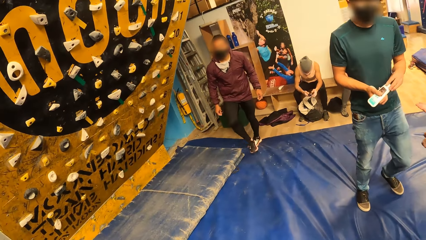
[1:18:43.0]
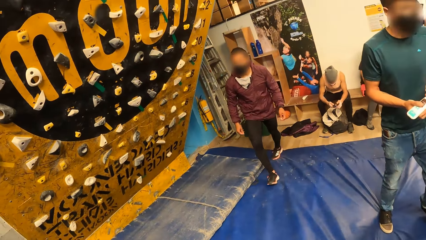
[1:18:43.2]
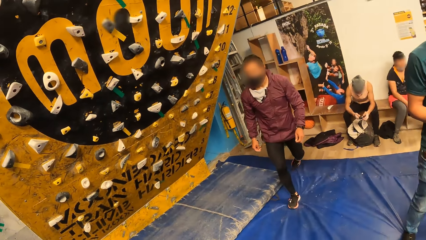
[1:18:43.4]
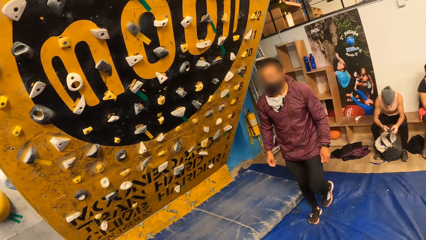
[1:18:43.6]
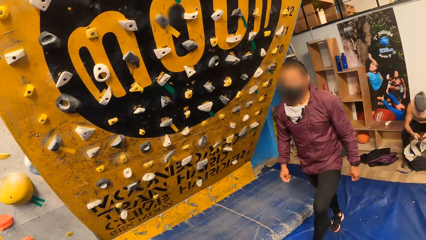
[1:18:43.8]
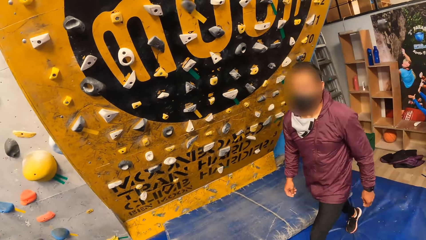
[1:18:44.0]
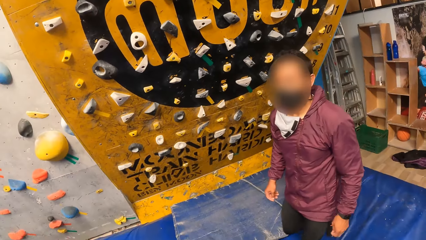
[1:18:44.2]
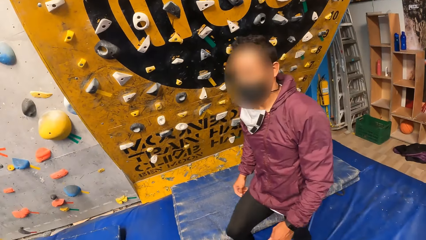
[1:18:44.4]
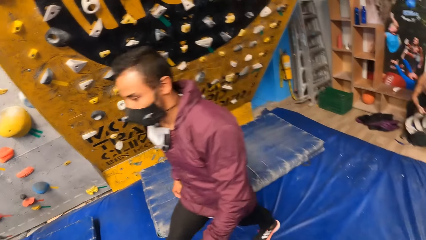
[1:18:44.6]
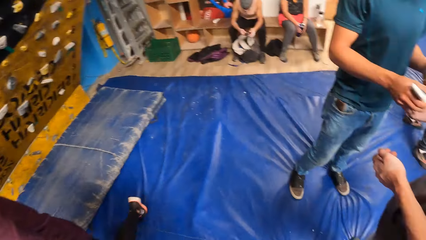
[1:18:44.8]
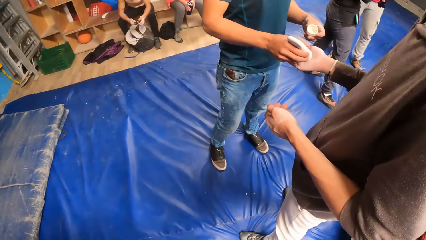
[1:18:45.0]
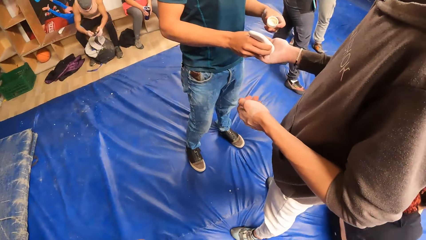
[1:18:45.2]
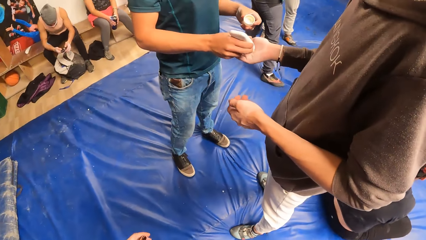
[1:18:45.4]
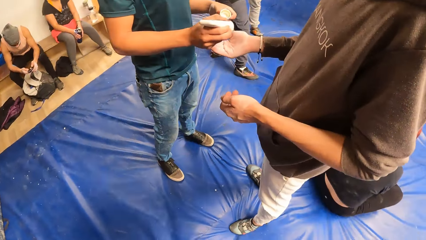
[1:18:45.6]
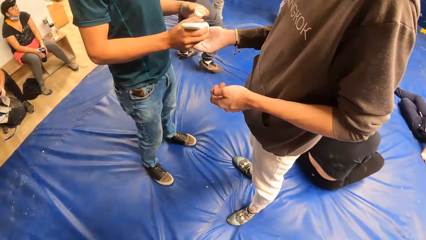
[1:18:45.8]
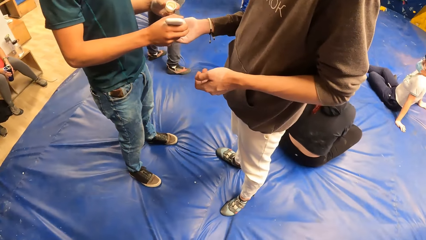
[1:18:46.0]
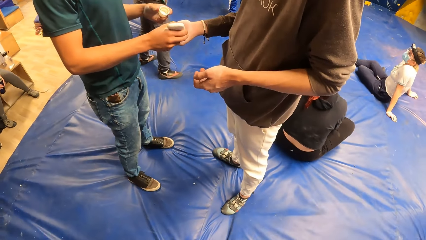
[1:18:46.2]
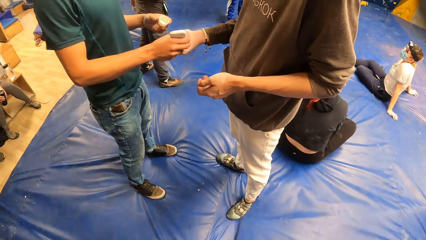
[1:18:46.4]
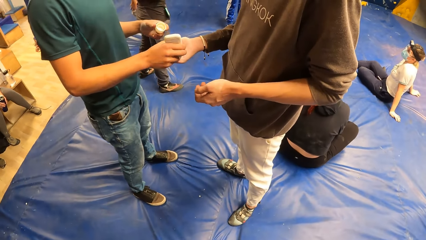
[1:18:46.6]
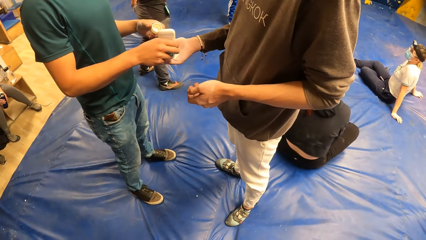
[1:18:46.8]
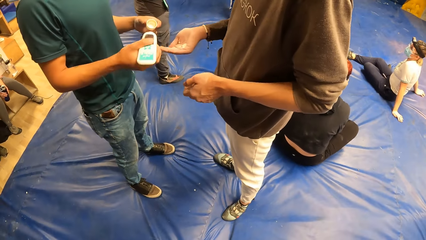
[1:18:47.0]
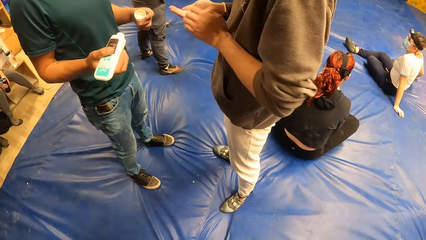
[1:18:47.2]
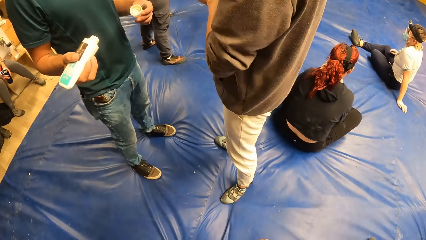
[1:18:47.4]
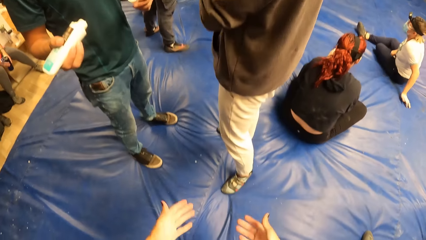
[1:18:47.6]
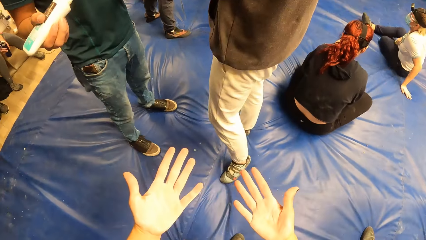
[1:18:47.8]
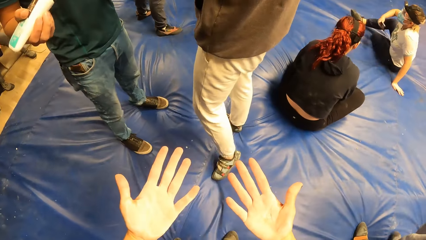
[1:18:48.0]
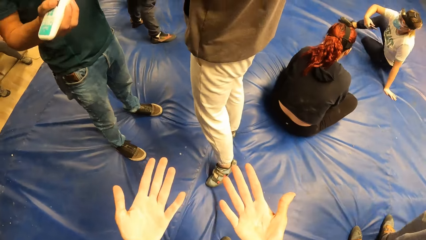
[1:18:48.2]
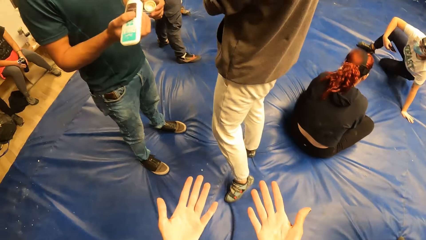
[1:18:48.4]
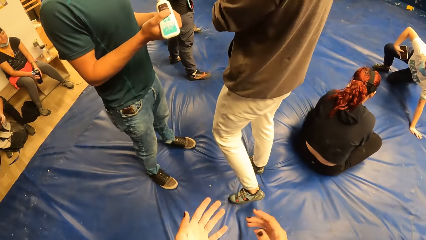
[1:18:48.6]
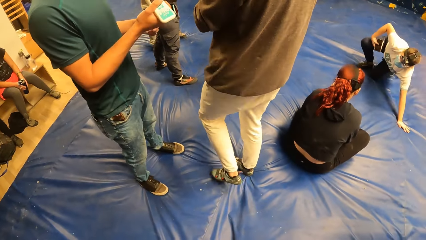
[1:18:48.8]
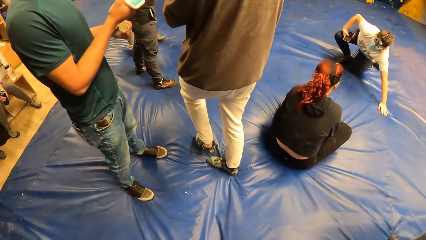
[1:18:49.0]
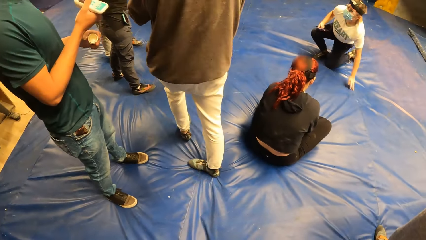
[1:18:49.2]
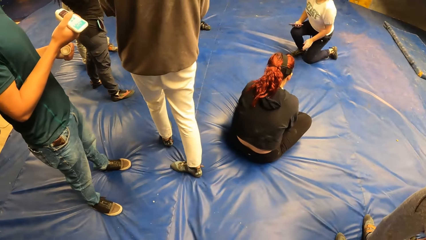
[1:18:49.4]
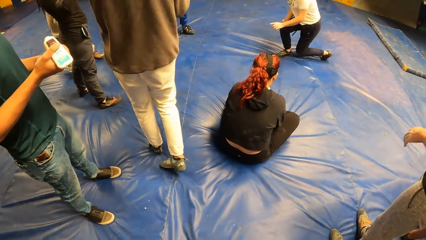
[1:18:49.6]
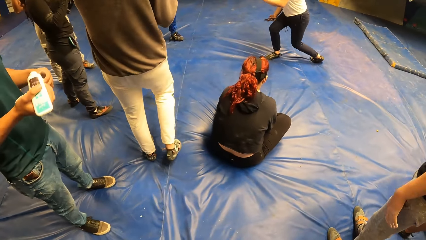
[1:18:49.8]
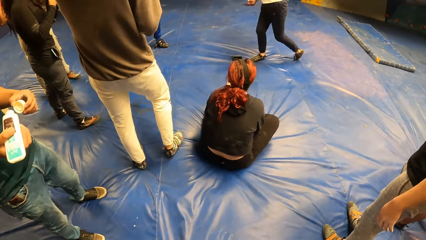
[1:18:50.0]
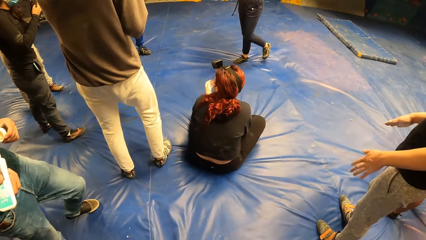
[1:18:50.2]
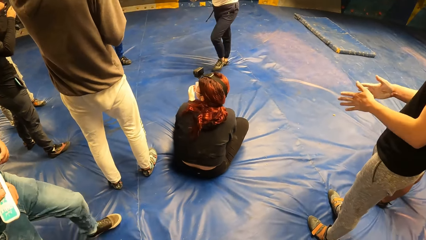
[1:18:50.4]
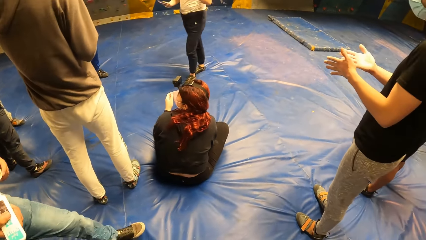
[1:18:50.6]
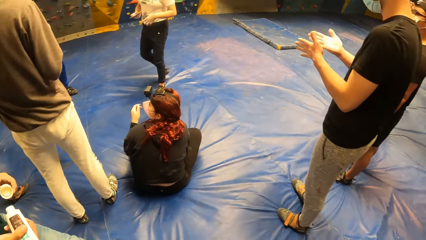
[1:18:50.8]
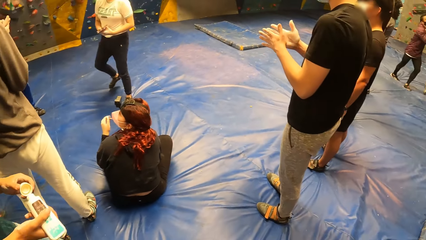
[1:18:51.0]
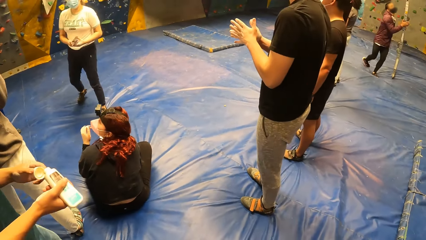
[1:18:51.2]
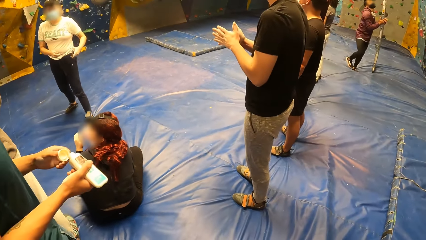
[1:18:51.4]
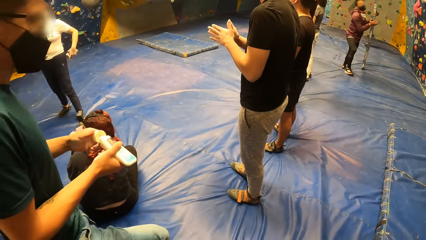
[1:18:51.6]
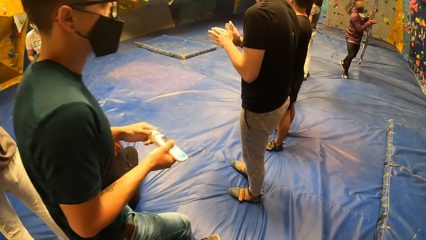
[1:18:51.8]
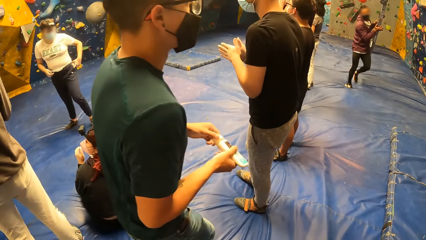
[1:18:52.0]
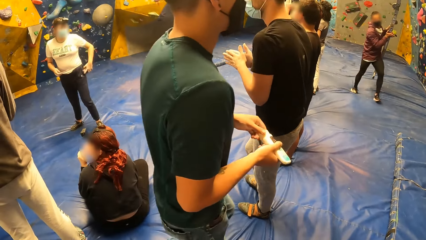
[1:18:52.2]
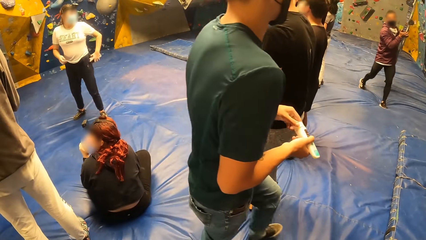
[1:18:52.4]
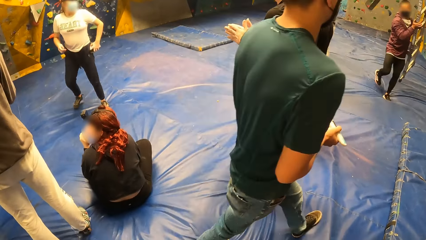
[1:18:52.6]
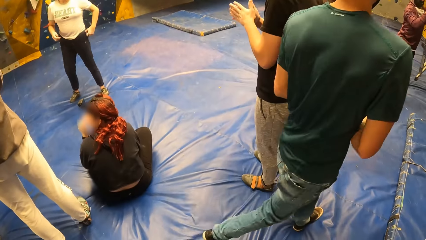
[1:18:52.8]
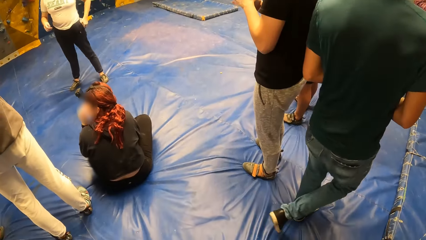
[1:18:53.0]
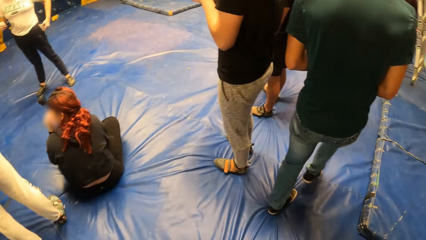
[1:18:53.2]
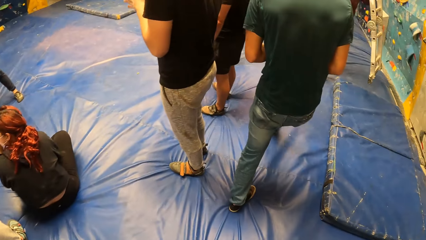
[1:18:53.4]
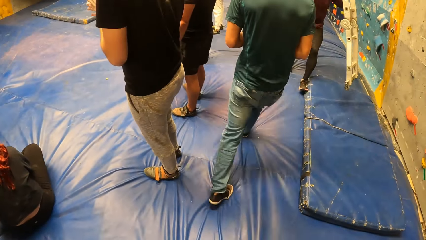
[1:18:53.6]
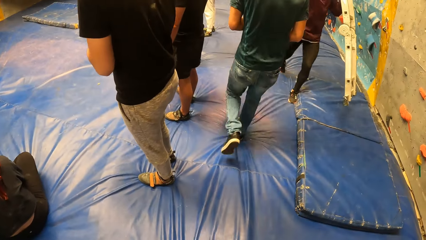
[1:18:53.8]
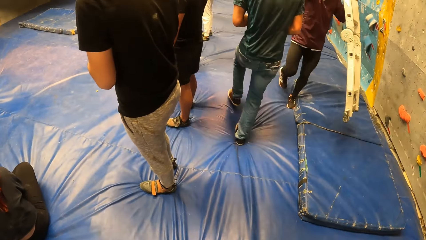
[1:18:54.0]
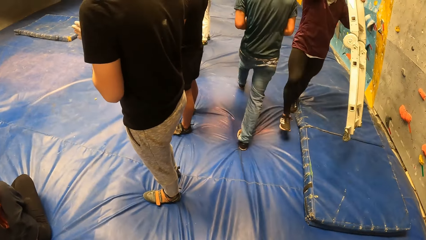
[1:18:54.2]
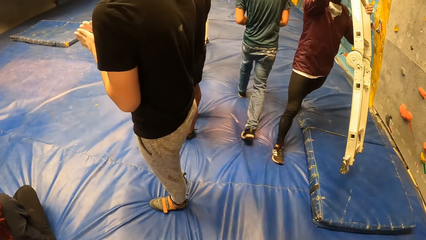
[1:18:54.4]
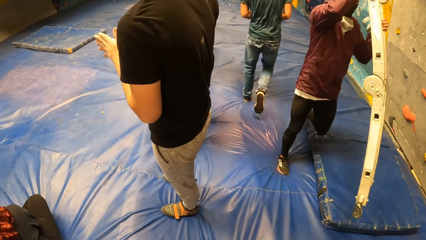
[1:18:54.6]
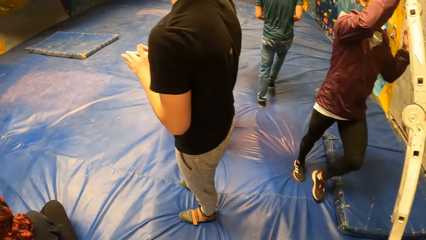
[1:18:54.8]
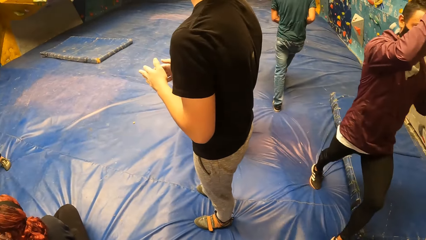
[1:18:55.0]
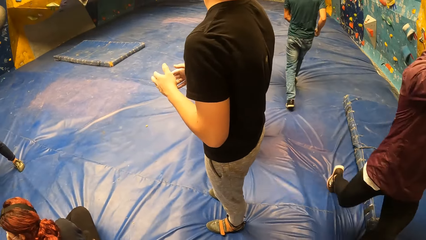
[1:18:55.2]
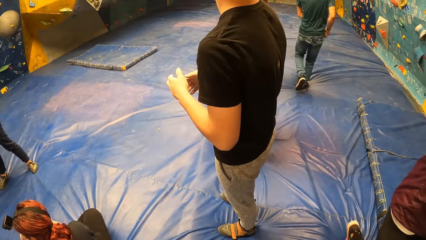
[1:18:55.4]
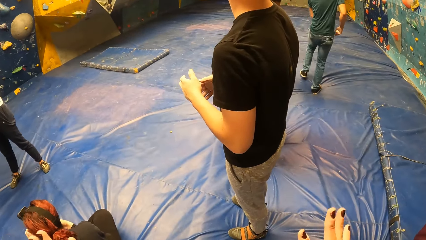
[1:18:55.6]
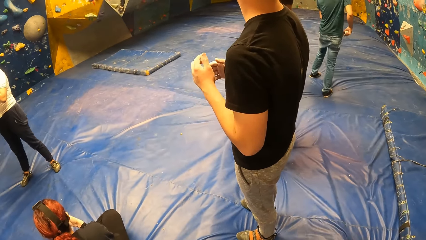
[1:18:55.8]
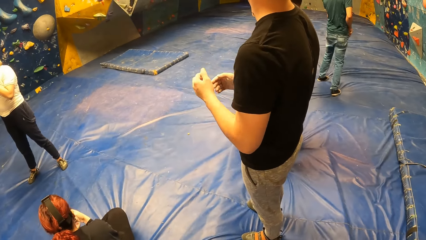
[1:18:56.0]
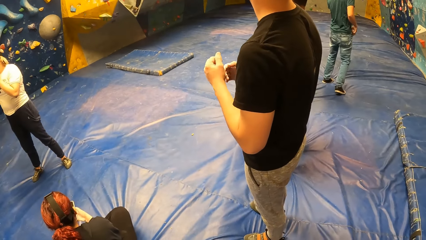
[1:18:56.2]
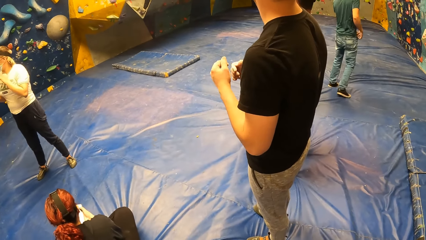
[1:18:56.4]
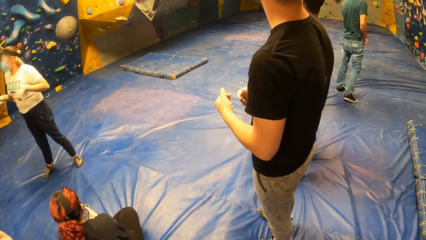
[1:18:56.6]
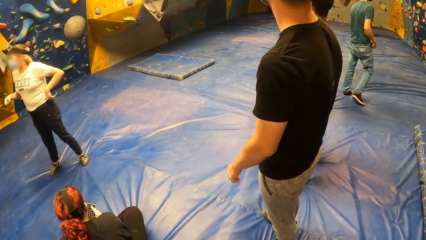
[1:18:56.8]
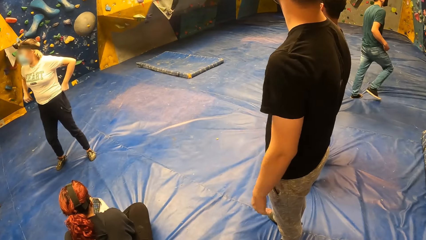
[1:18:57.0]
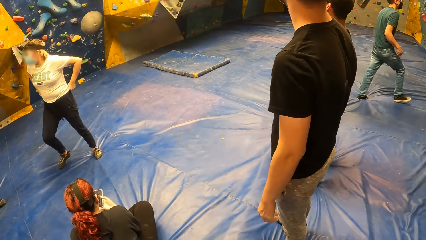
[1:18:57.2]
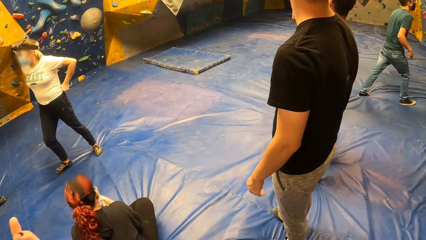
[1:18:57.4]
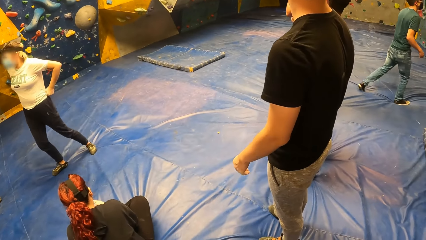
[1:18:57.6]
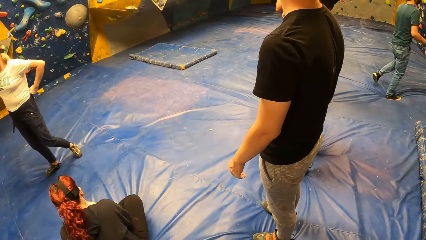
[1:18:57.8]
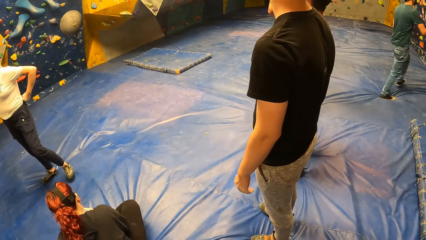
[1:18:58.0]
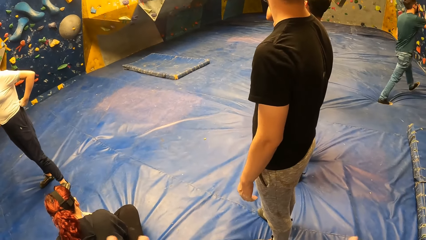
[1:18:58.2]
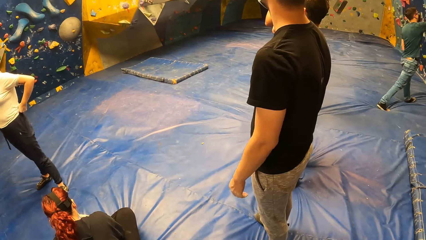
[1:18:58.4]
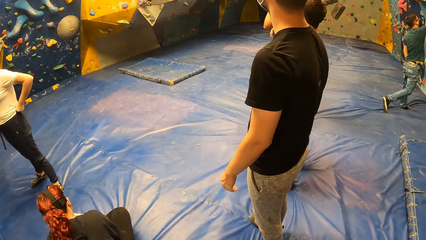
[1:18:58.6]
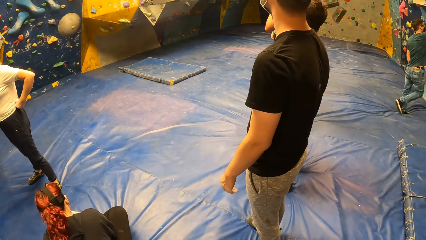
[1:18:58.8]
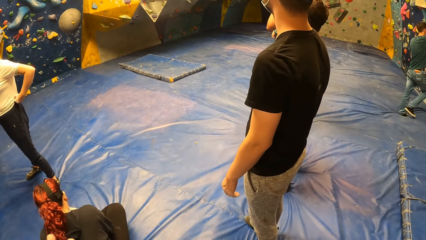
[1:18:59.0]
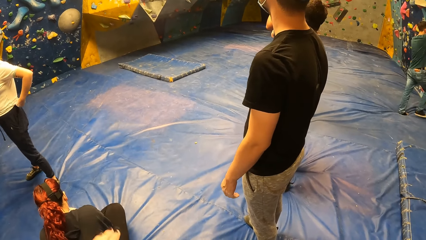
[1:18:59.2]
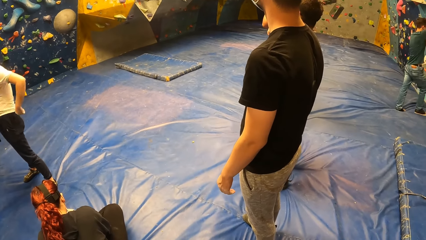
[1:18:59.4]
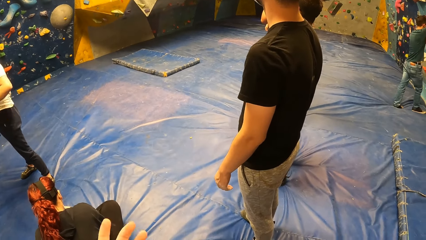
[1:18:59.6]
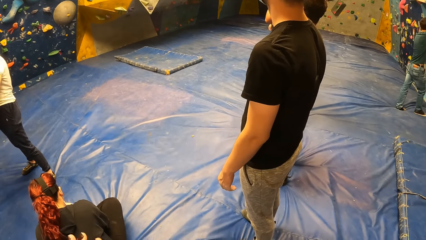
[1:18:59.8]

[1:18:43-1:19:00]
The camera wearer looks at a man. Another man pours powder from a powder container in his right hand into a third man's right hand. The camera wearer looks at her hands. A woman stands up. The second man closes the powder container in his right hand with his left hand. The woman puts a phone in her pocket. The second man walks towards a bouldering wall. The first man carries a ladder. The second man dips the powder container in his pocket with his right hand. Another man moves hands.
